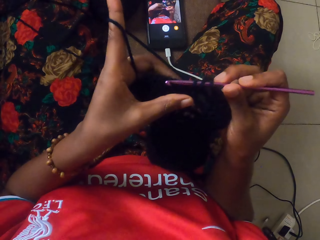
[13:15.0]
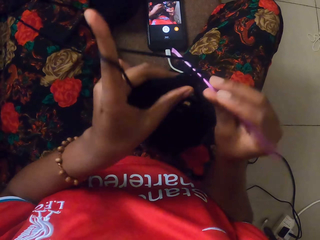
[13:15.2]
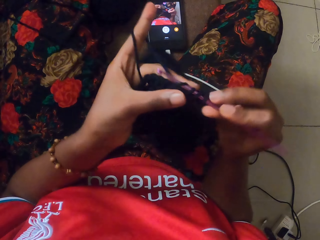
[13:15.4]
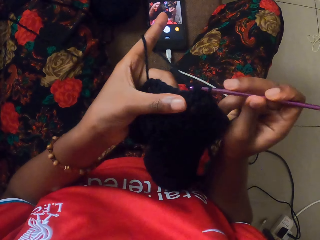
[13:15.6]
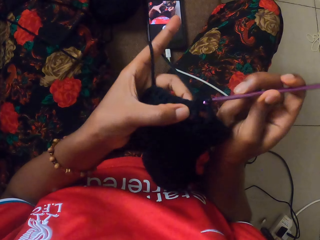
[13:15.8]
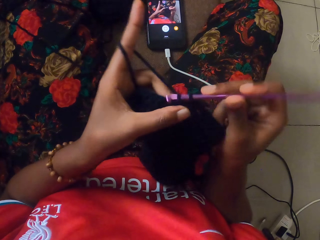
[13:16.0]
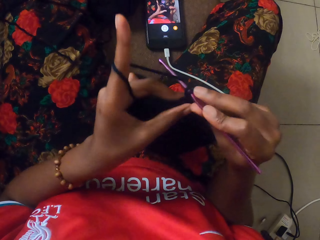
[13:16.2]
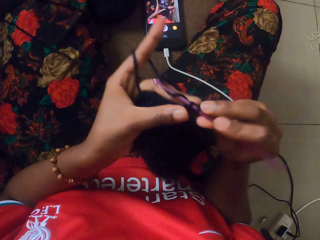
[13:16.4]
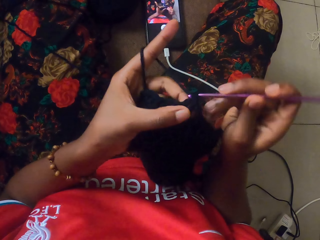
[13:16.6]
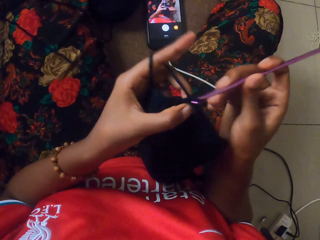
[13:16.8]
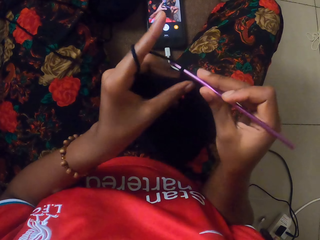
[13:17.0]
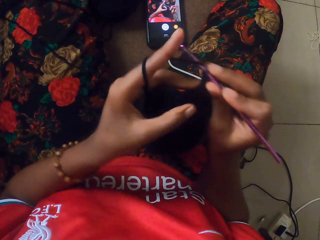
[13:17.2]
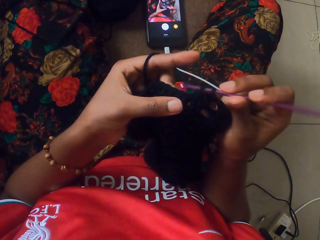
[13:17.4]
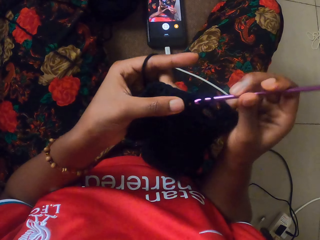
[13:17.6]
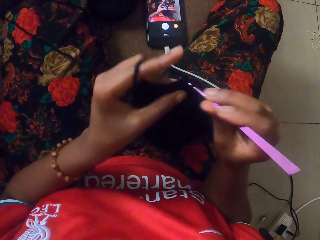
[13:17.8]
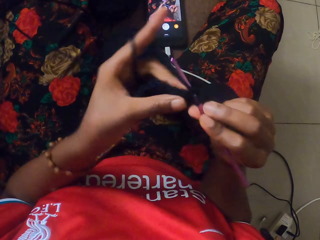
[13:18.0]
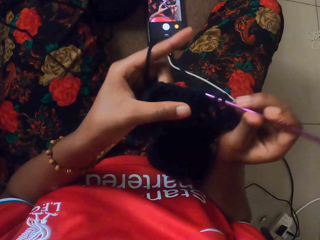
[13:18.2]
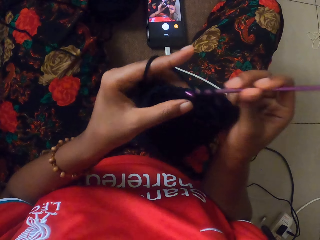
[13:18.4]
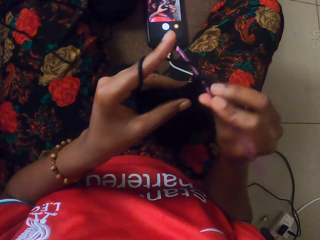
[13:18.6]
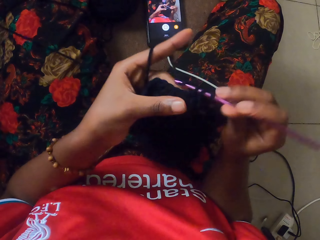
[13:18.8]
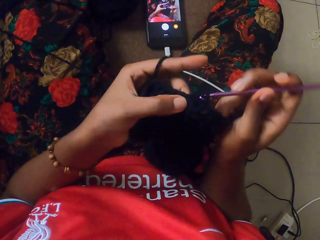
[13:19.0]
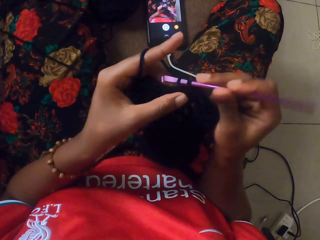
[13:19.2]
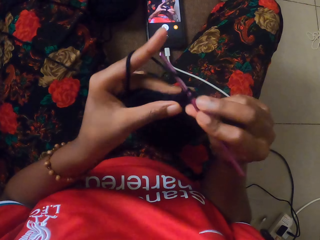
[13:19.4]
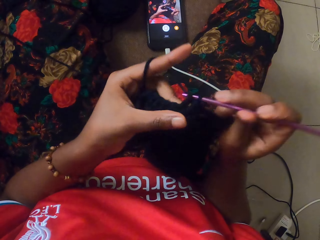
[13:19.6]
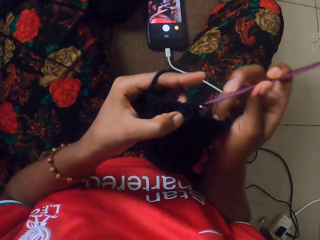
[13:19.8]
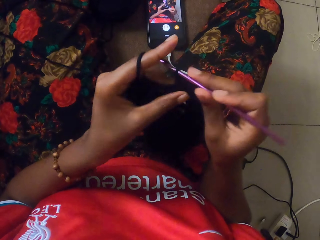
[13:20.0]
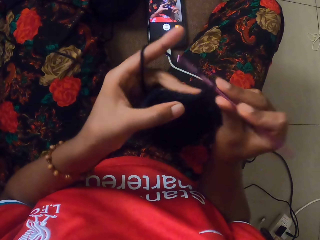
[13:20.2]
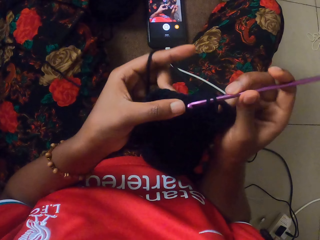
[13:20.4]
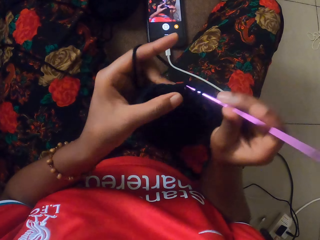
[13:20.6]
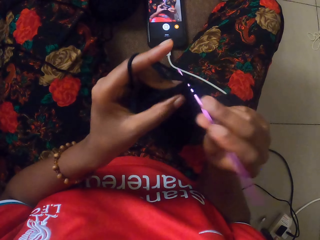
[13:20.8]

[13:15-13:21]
The camera wearer crochets the yarn in her left hand with the crochet hook in her right hand.

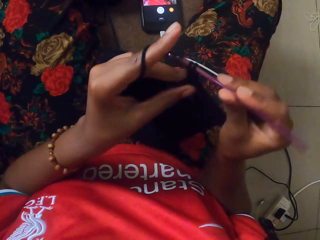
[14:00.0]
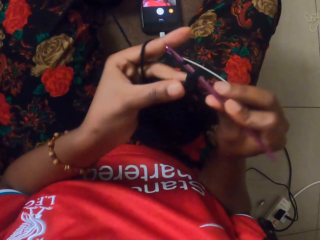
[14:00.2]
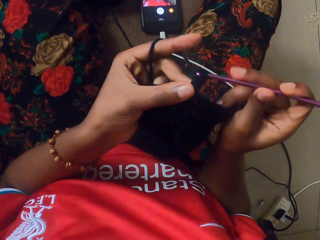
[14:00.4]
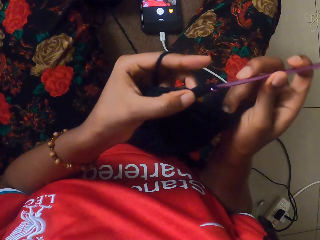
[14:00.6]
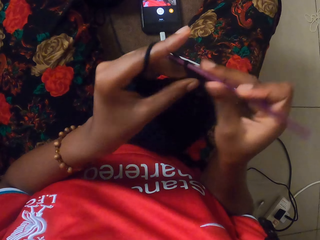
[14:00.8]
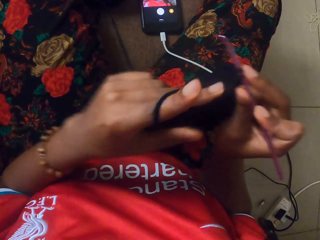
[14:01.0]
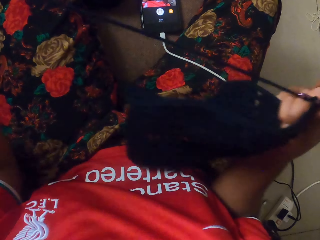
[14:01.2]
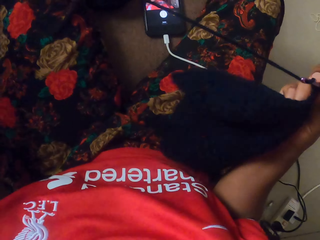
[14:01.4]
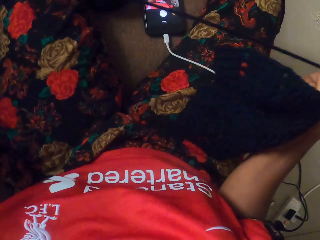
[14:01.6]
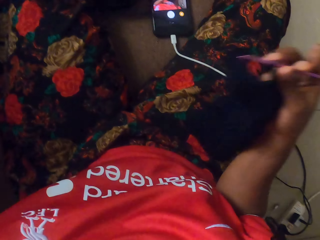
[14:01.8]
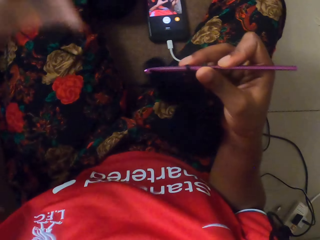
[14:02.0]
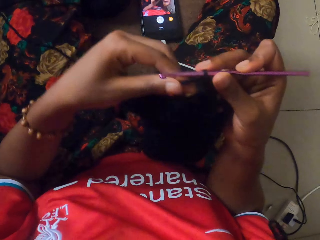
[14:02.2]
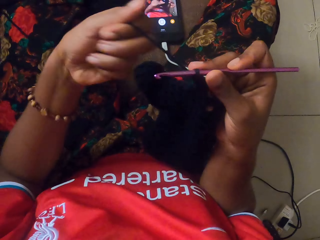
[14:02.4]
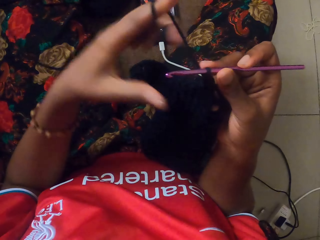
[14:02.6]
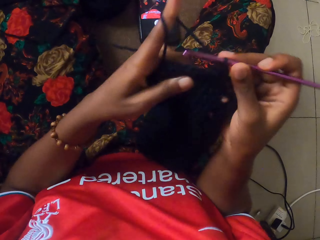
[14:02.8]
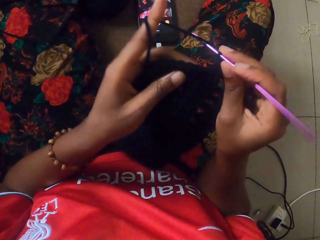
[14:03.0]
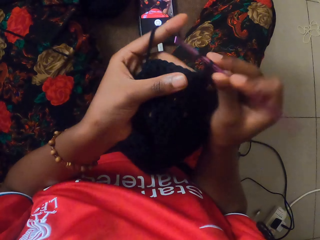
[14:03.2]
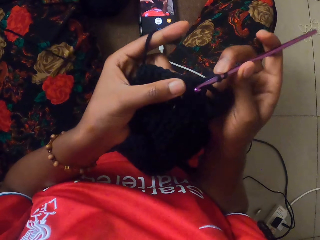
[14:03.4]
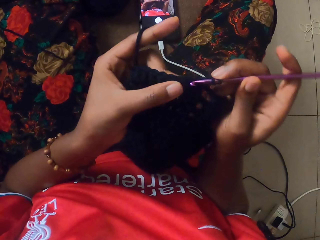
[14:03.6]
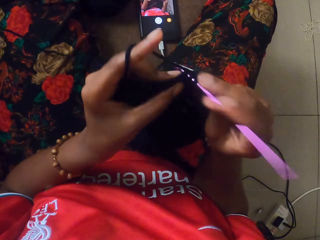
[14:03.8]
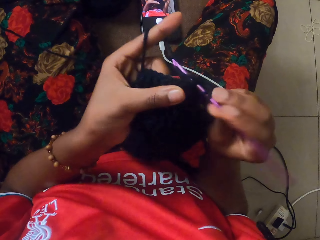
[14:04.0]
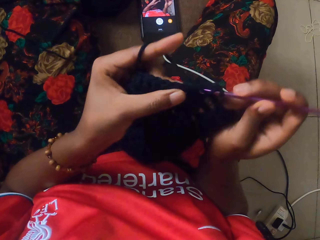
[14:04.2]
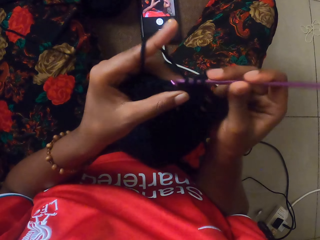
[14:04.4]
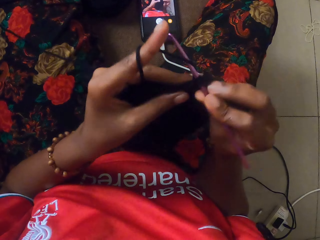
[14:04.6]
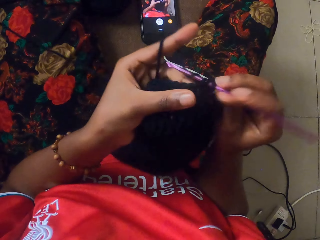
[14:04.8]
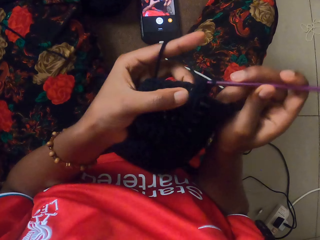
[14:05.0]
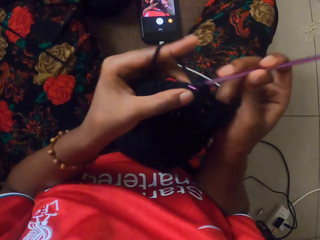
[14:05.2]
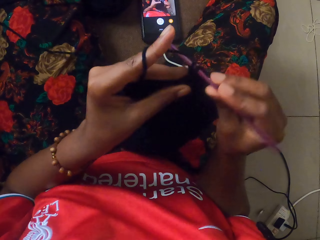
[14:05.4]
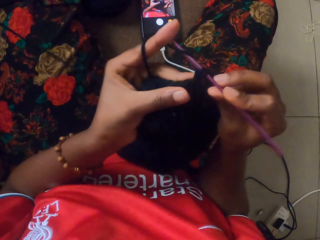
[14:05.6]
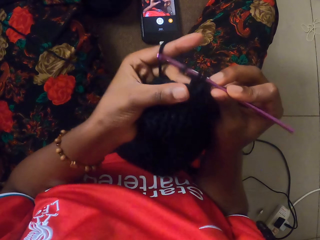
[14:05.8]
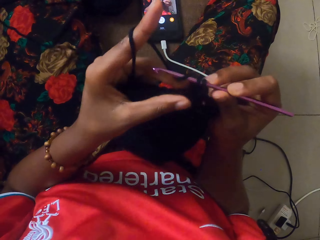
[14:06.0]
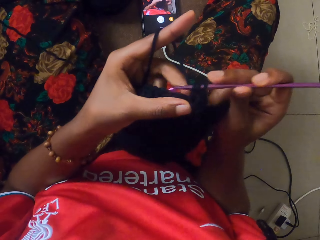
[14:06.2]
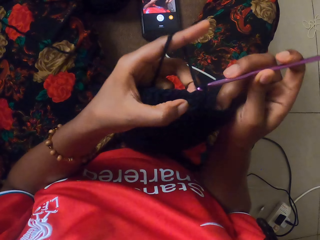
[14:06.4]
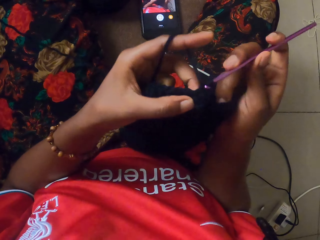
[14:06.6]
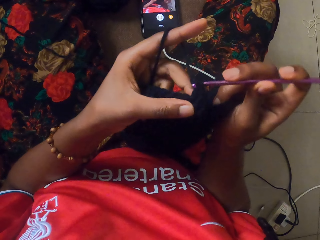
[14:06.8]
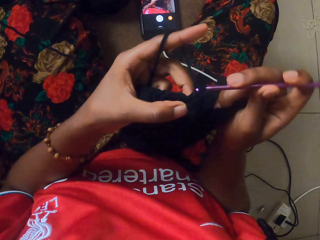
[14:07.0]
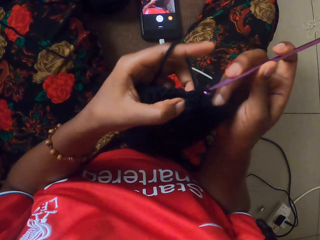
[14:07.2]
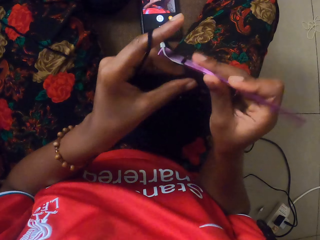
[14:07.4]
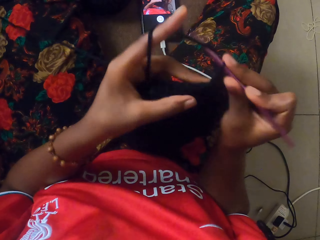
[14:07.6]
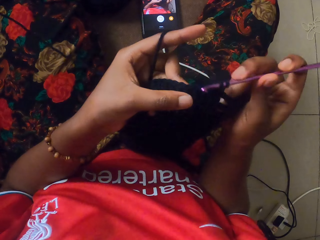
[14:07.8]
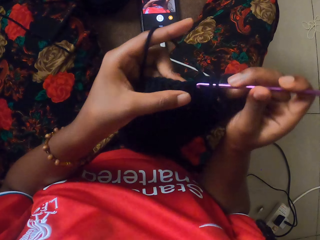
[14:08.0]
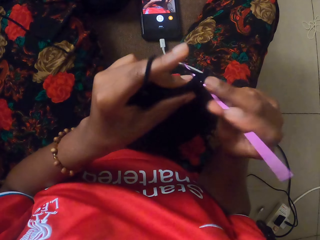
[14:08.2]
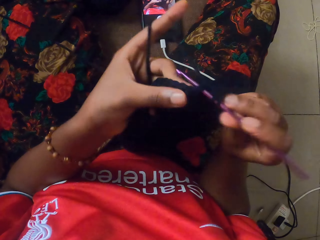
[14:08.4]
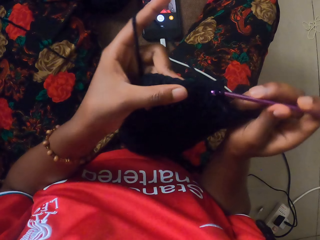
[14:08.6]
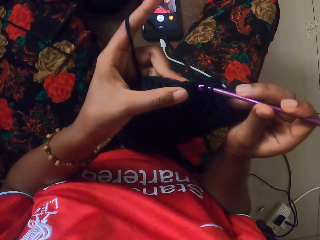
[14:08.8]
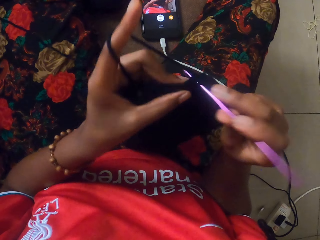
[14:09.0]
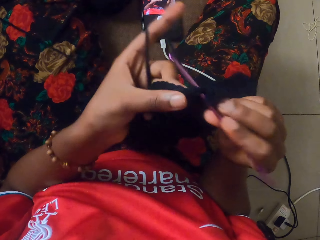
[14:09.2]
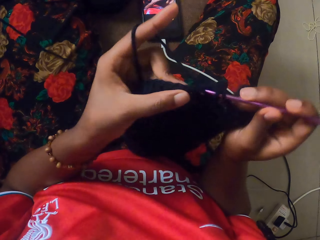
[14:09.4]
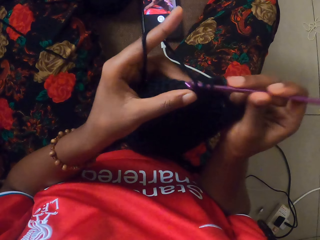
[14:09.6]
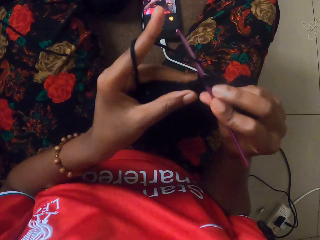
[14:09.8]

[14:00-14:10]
The camera wearer pulls the thread. They knit the fabric with a crochet hook.

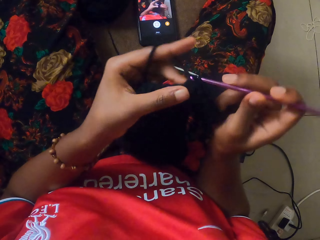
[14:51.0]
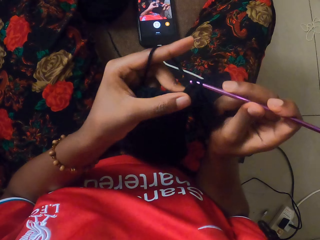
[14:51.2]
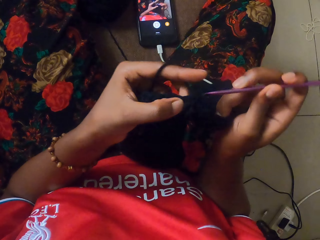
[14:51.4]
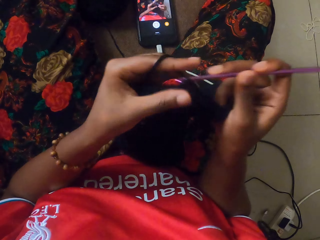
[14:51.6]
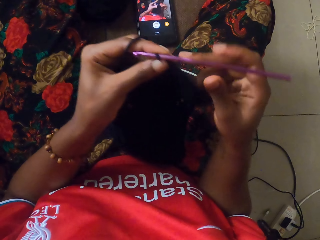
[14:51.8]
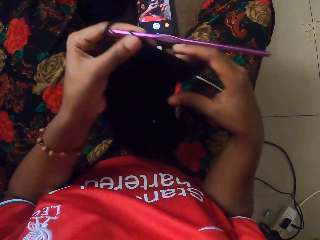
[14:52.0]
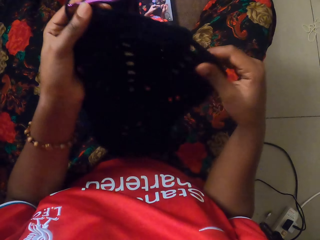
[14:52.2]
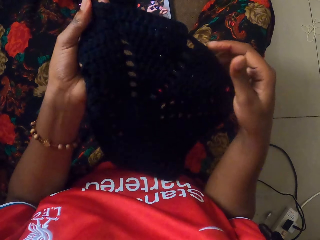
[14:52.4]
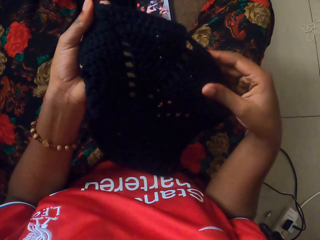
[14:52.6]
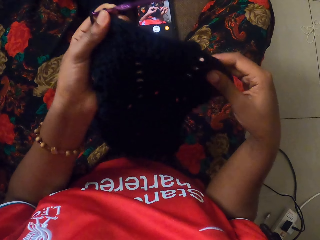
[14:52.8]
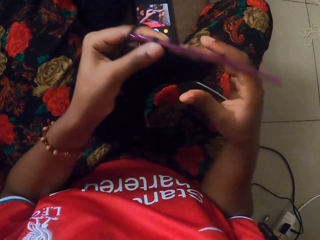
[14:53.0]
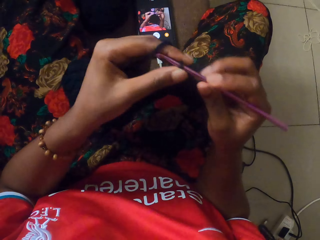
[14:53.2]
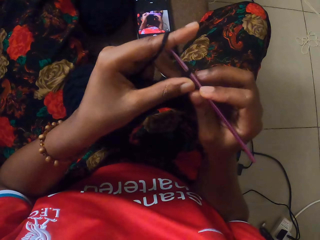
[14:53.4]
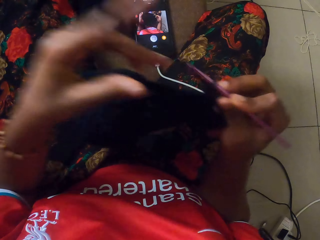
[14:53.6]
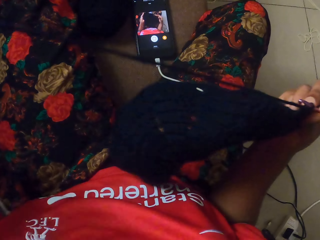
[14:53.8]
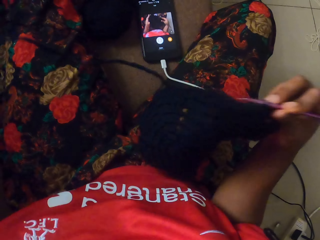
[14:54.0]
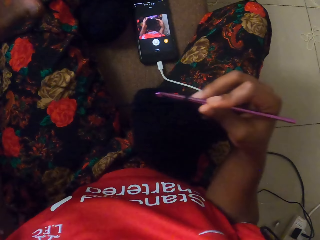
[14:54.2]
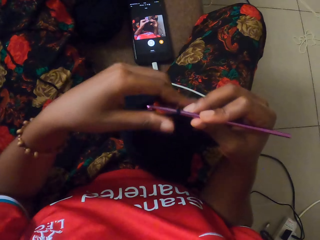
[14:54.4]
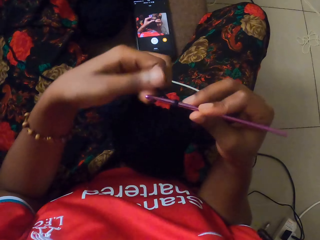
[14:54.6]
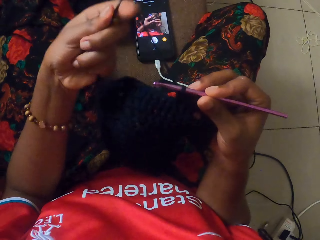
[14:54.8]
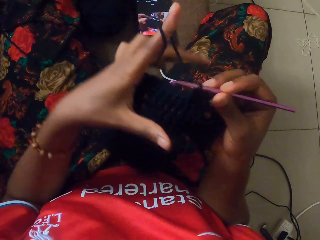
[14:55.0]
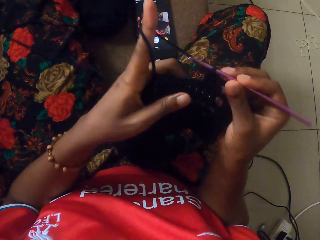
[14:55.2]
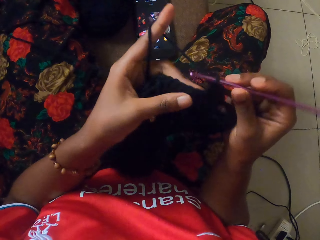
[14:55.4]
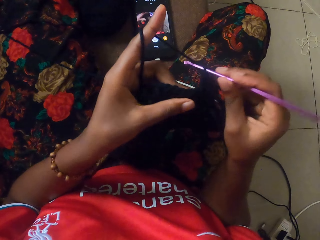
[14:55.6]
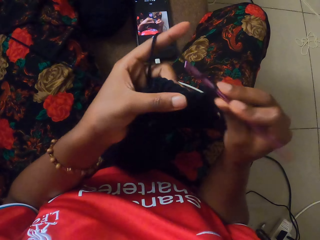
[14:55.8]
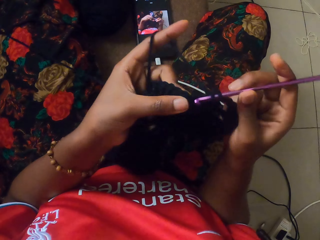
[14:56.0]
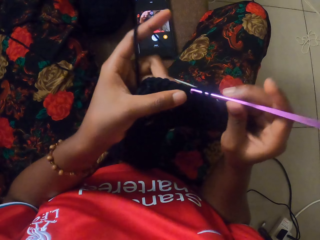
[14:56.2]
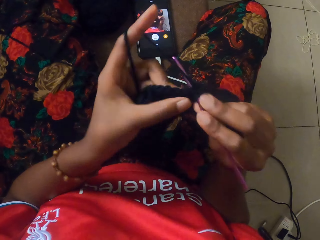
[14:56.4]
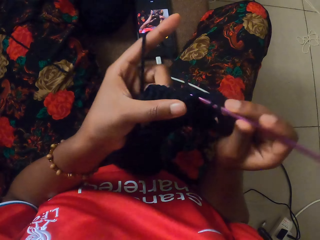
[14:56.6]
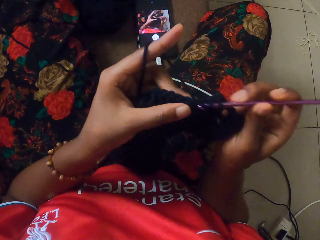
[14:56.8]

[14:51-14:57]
The camera wearer examines the fabric. They pull the thread.
